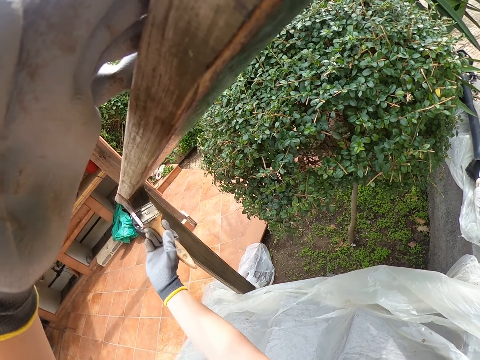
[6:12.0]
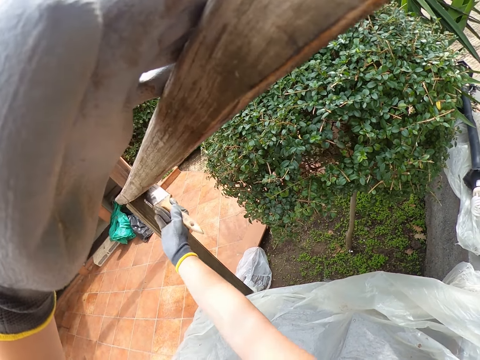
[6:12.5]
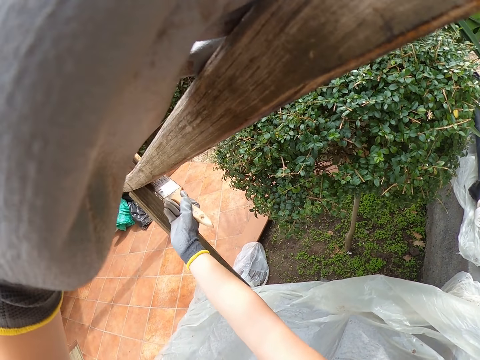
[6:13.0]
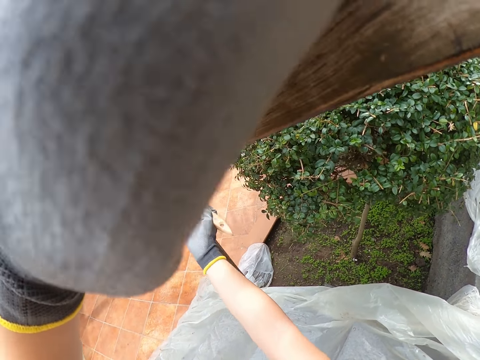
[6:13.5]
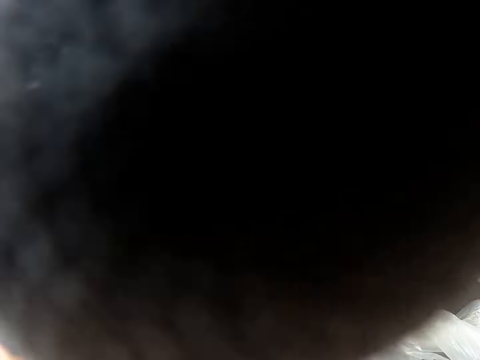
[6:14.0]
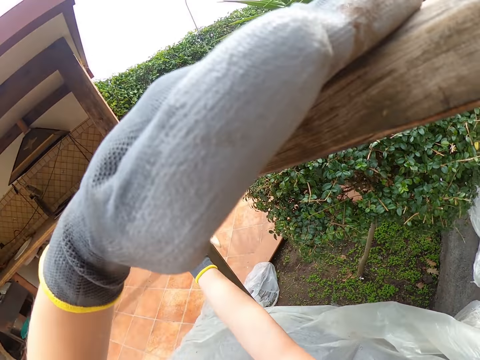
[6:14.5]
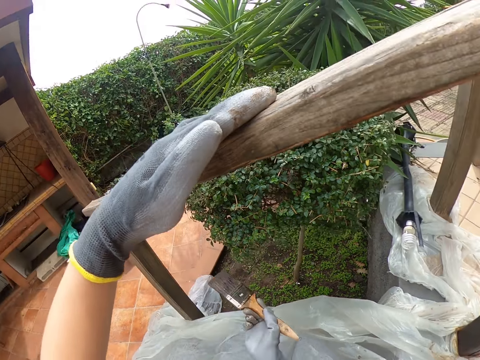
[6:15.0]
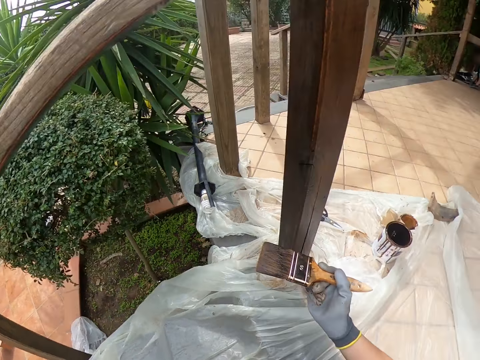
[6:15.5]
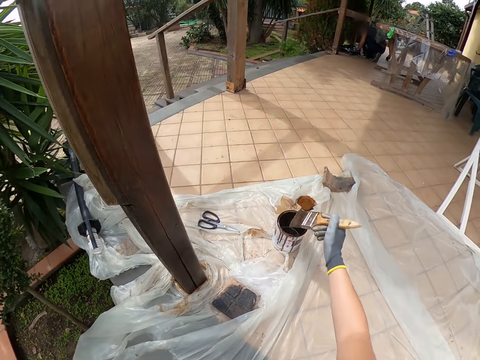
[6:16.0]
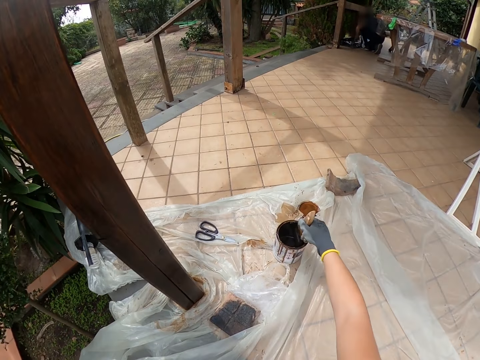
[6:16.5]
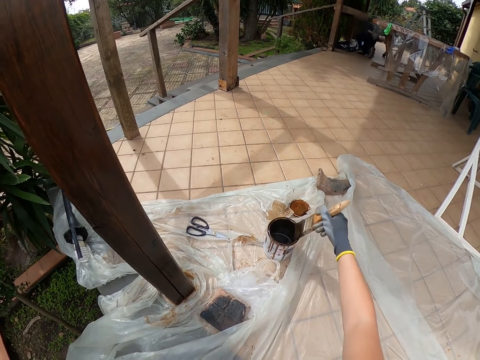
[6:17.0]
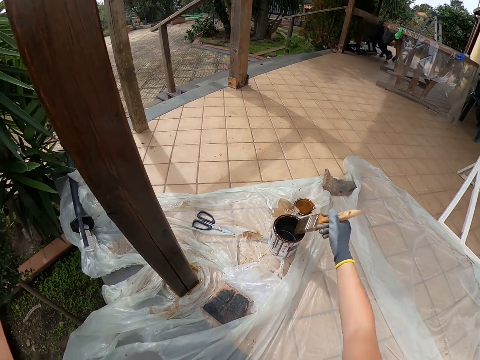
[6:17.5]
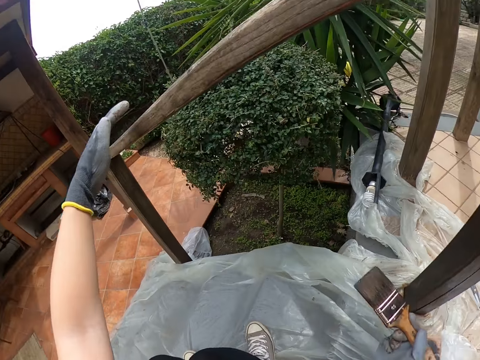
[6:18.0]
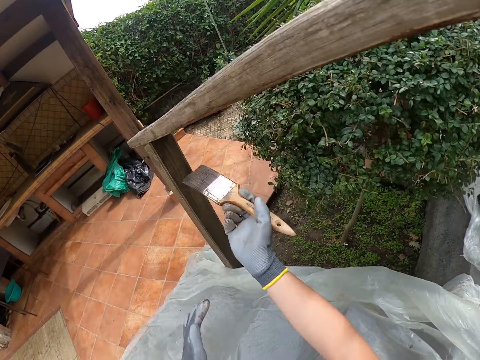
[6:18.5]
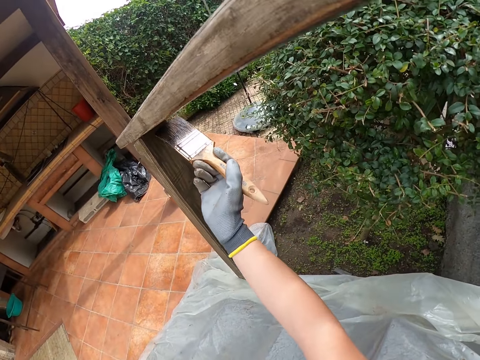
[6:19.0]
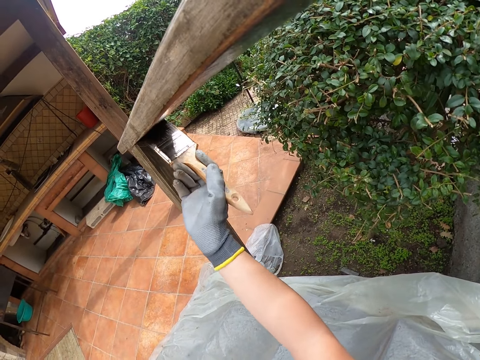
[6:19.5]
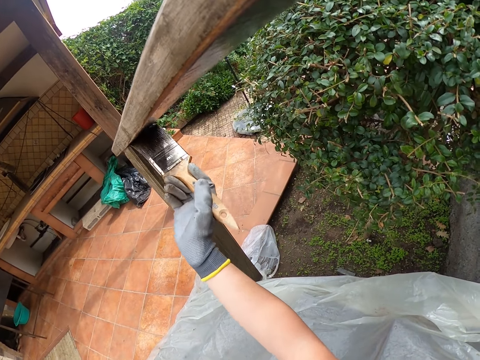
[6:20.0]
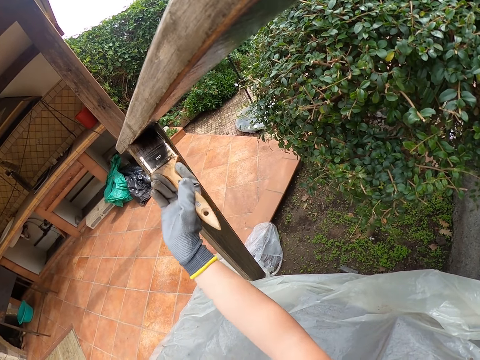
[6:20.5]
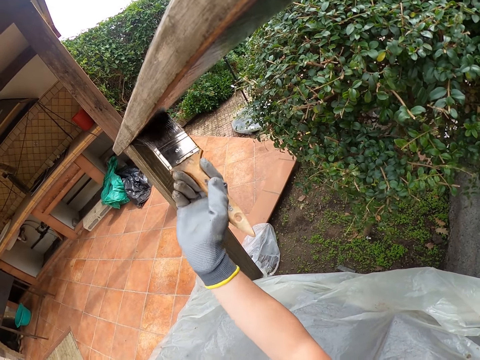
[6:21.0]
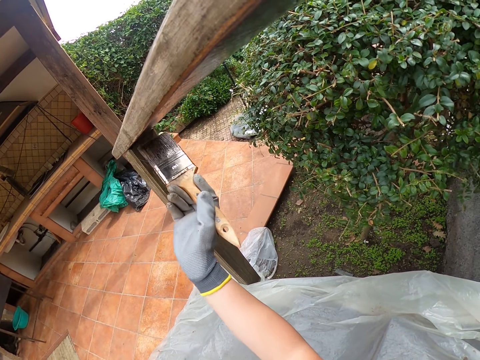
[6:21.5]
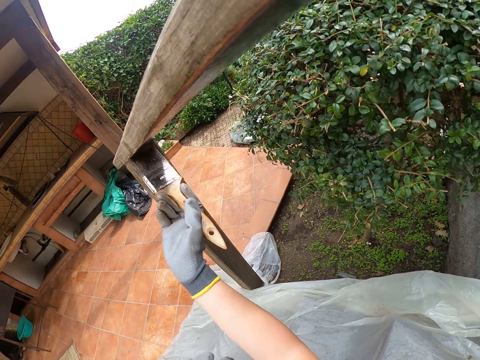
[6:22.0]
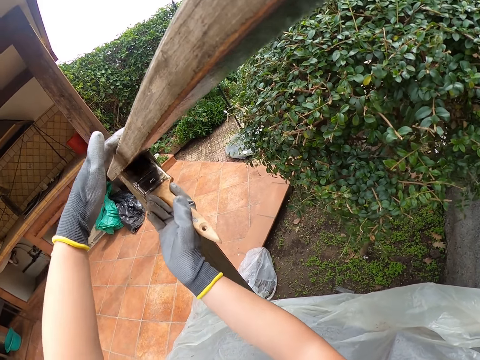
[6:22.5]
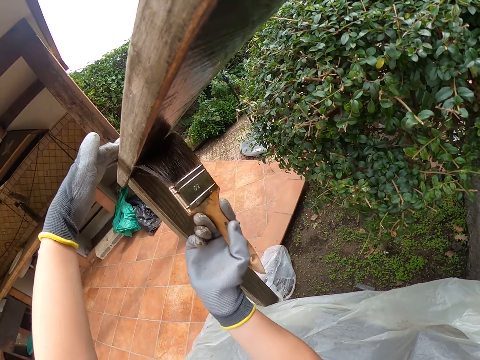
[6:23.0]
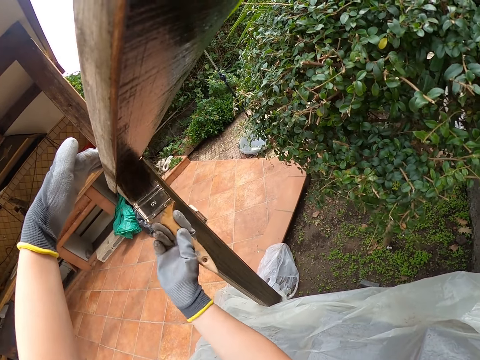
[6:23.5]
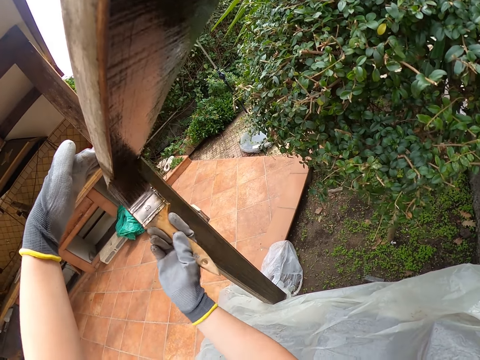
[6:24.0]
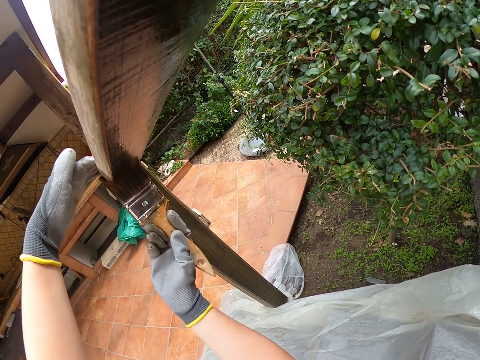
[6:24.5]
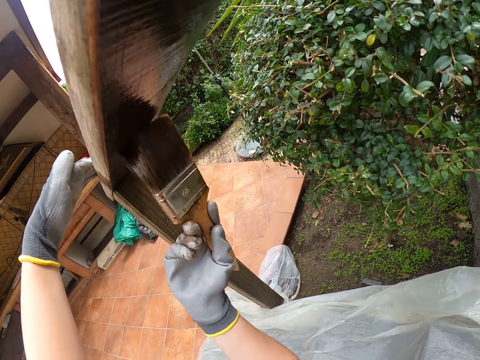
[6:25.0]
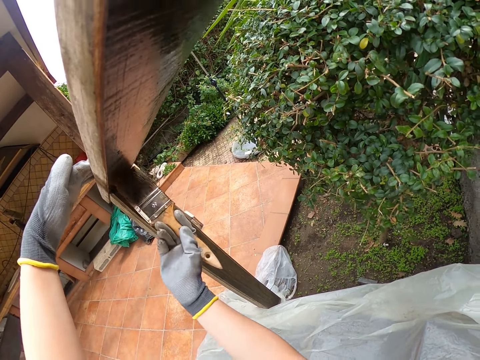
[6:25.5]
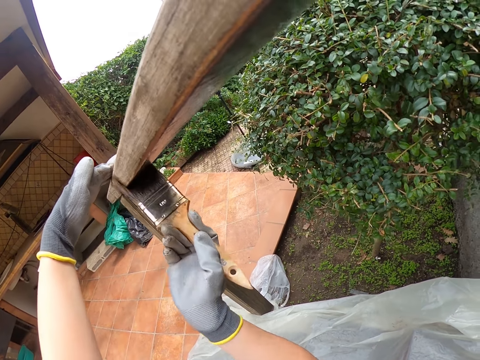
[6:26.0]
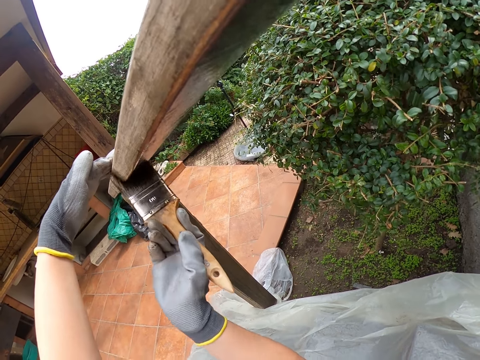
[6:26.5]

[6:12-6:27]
The camera wearer dips the paintbrush into the paint tin. They paint the stair rail.

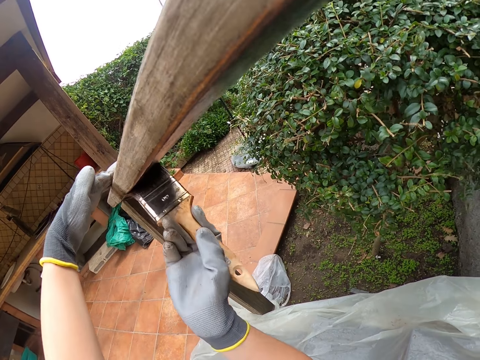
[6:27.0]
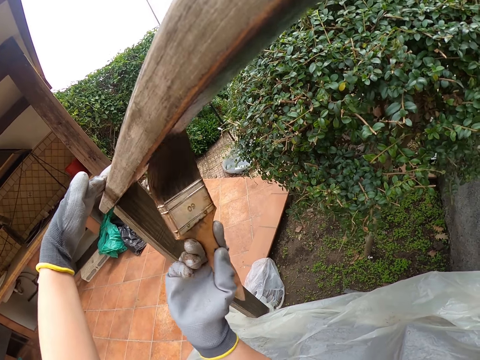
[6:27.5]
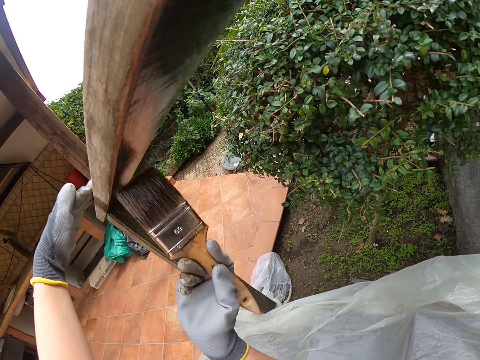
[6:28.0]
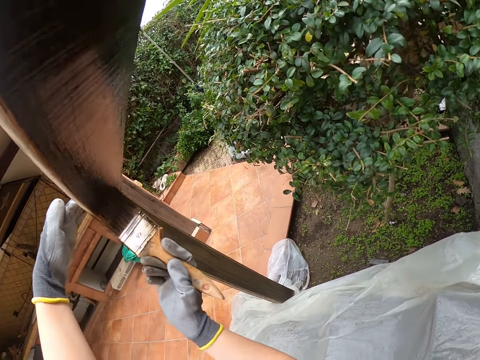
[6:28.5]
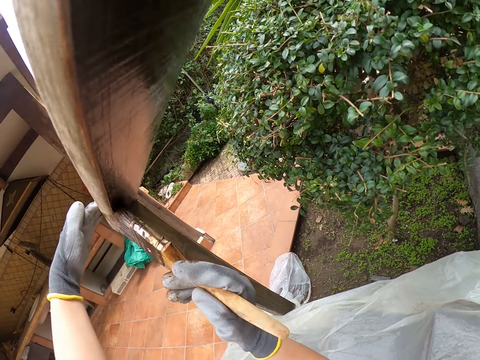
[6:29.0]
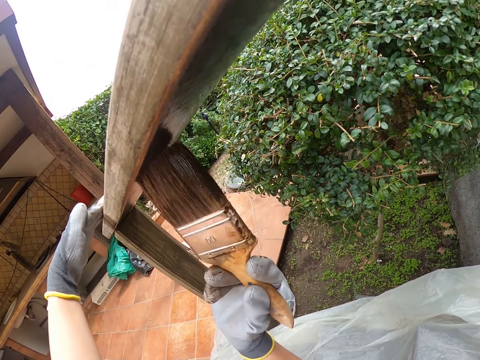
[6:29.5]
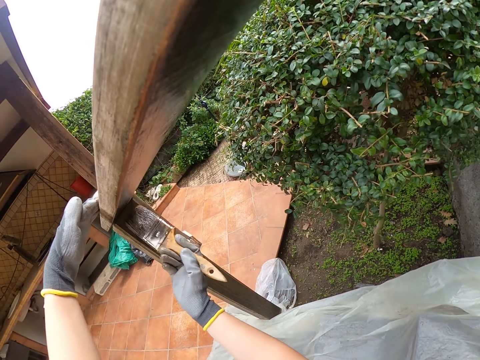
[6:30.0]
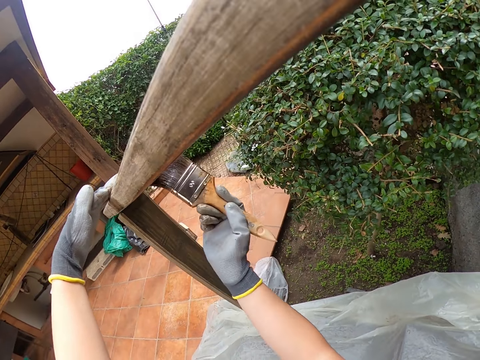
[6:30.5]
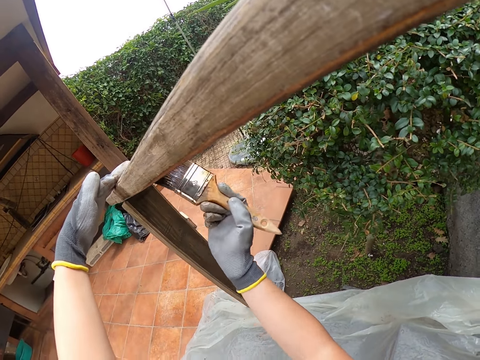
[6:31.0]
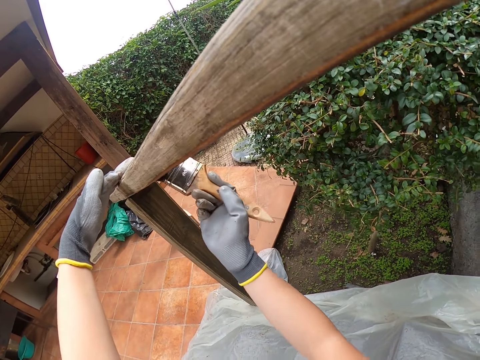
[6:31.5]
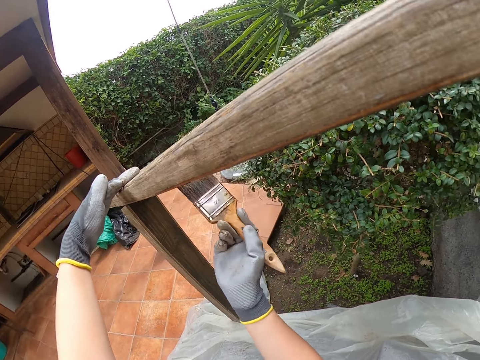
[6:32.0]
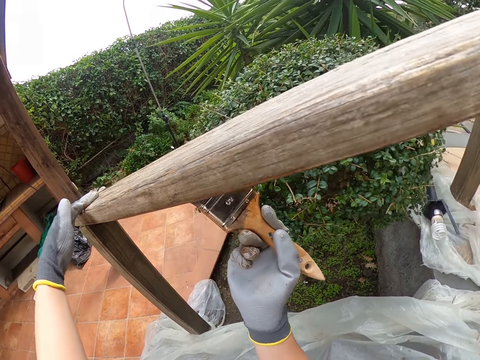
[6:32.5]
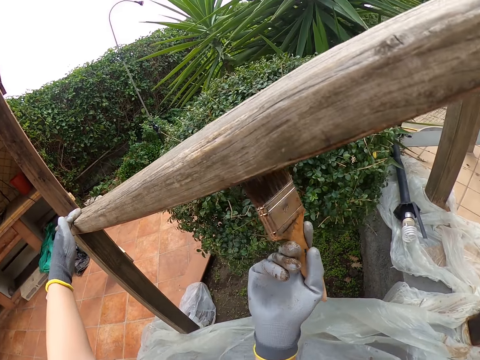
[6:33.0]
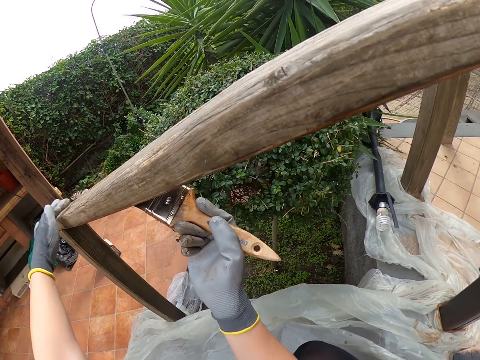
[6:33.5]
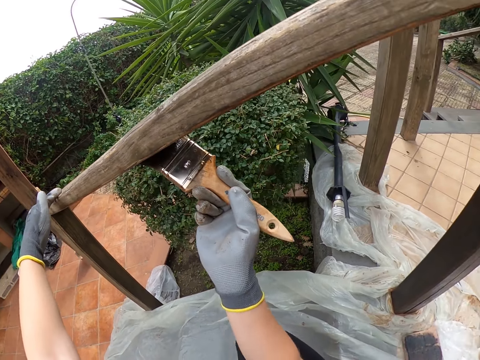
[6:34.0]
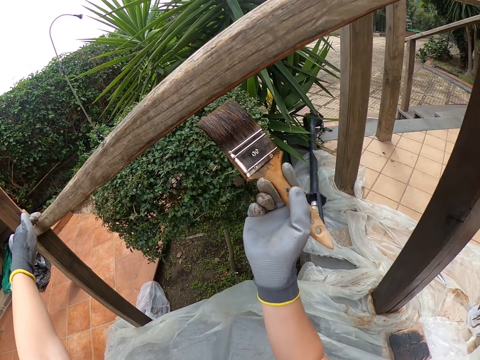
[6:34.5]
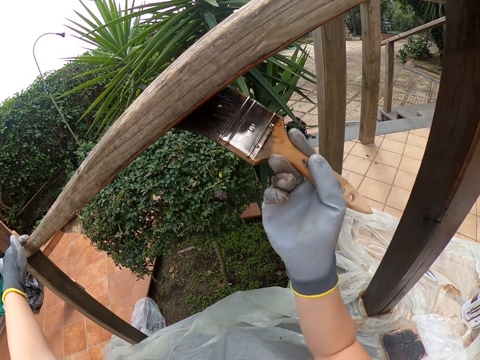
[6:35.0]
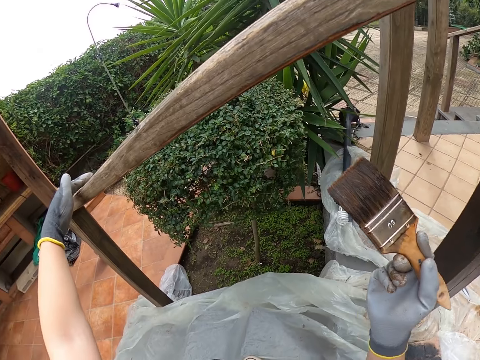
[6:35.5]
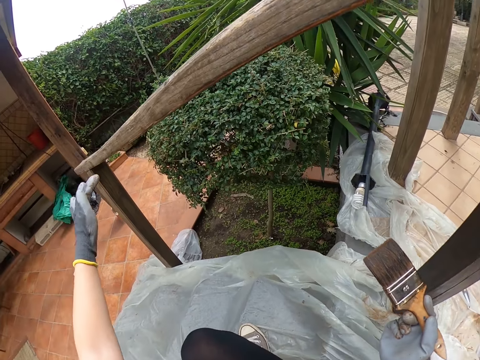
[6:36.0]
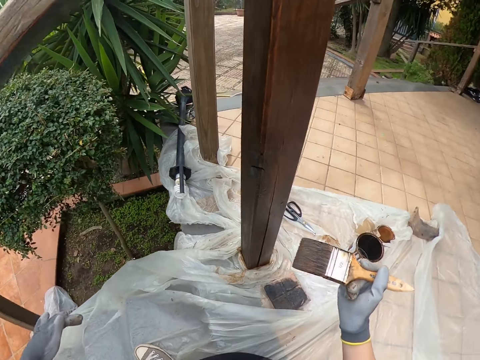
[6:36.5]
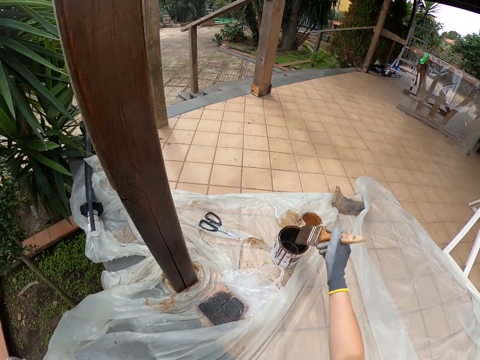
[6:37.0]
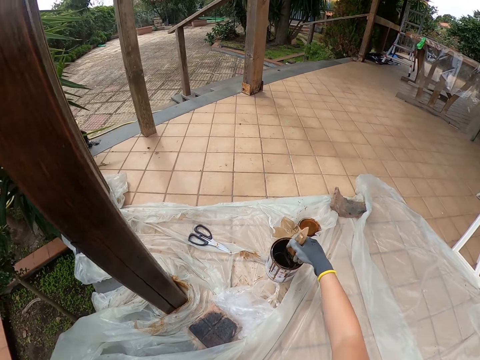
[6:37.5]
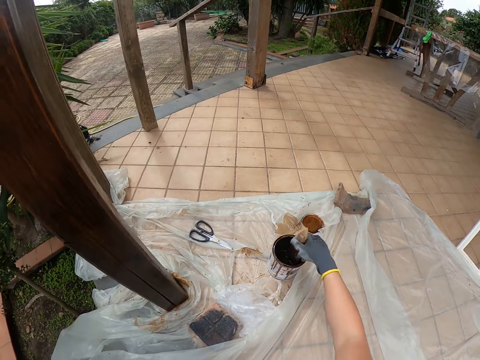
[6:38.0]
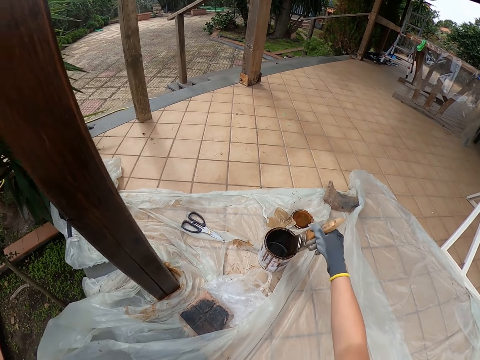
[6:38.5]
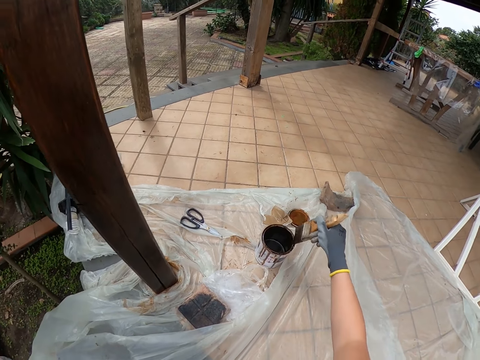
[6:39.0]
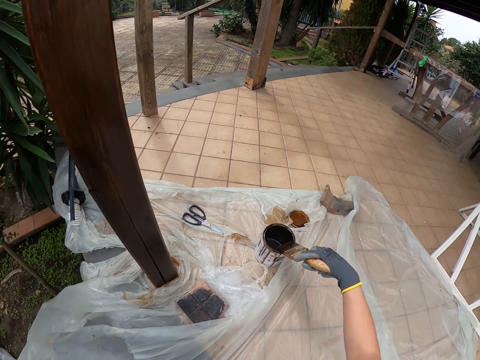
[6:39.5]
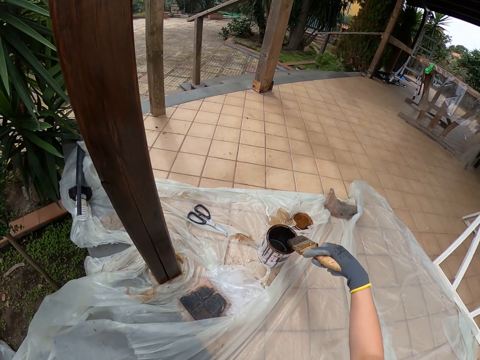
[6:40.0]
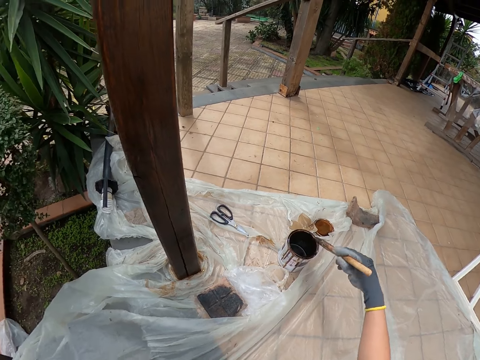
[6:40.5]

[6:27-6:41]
The camera wearer dips the paintbrush into the paint tin. They smear the brush on the paint tin.
